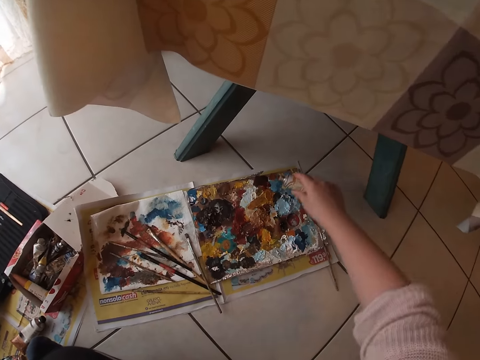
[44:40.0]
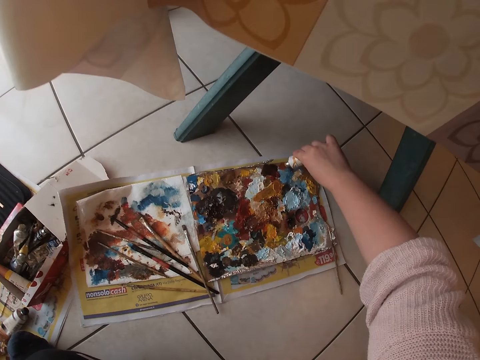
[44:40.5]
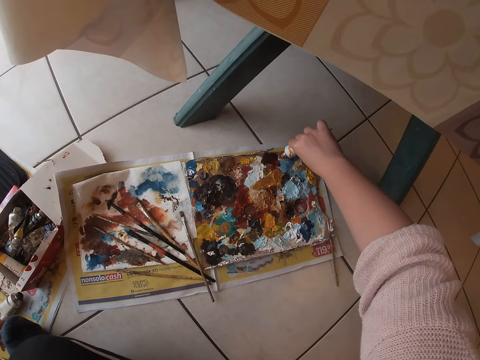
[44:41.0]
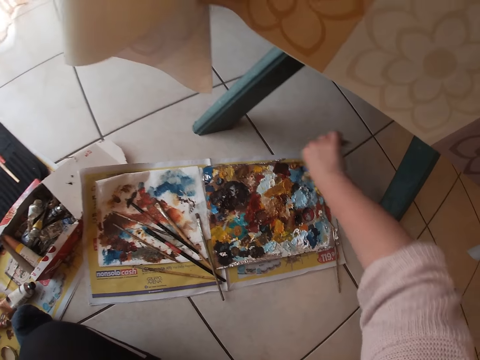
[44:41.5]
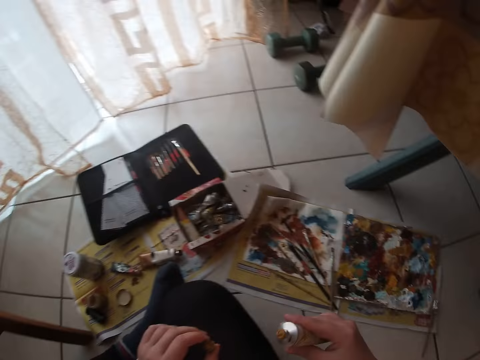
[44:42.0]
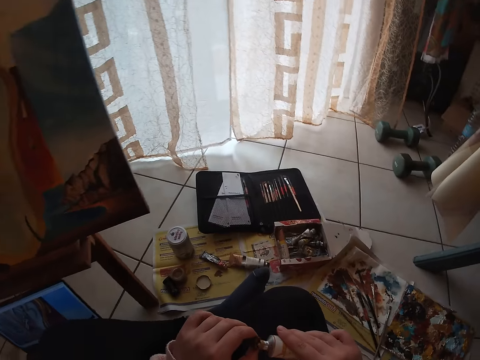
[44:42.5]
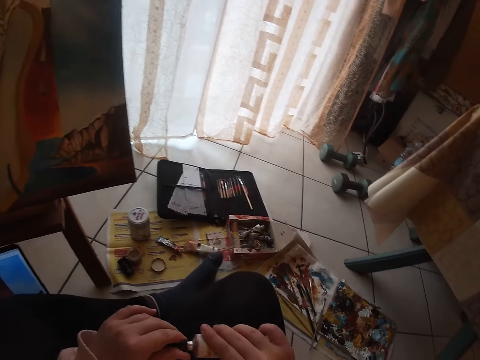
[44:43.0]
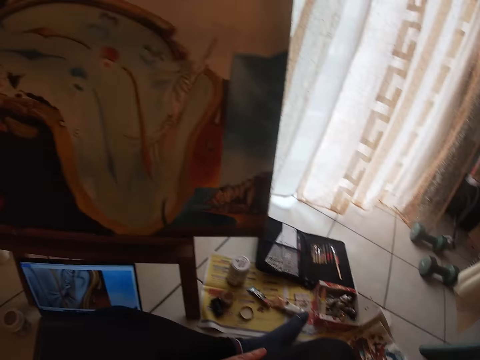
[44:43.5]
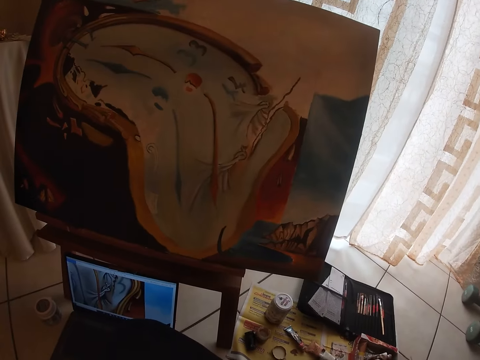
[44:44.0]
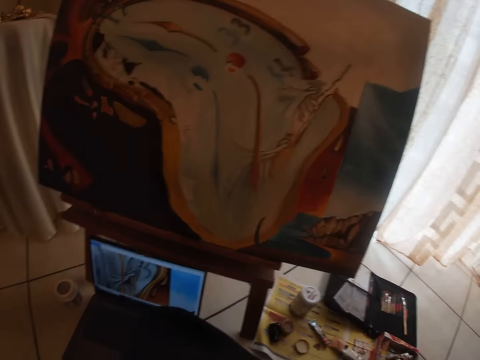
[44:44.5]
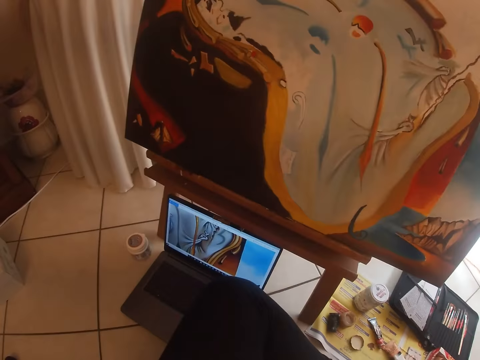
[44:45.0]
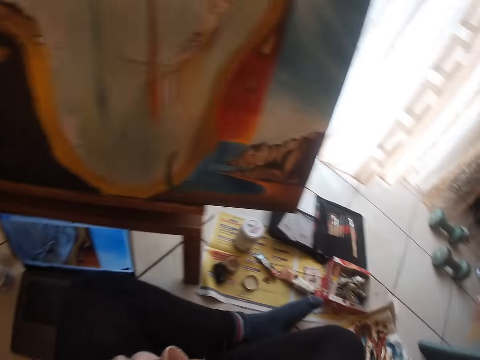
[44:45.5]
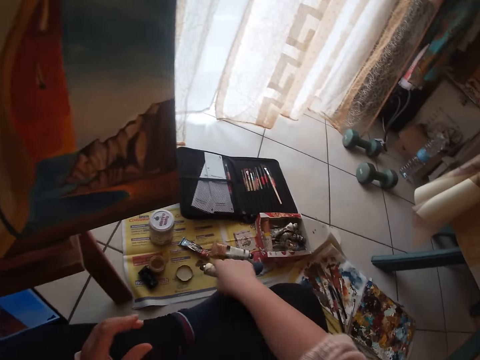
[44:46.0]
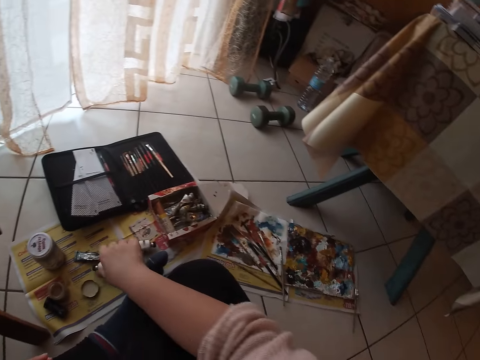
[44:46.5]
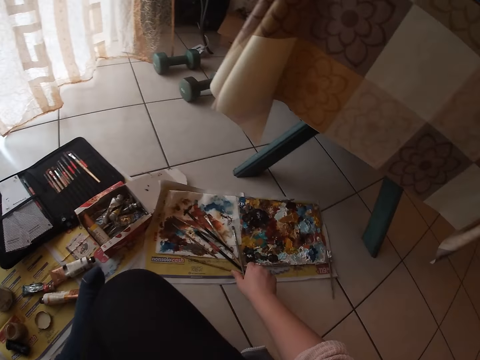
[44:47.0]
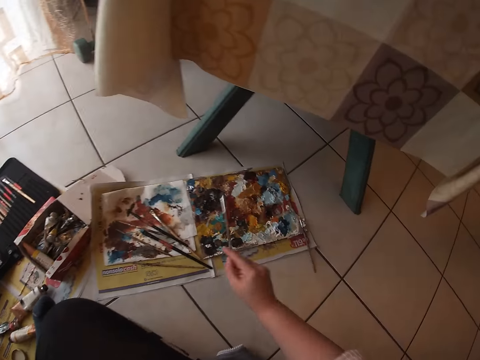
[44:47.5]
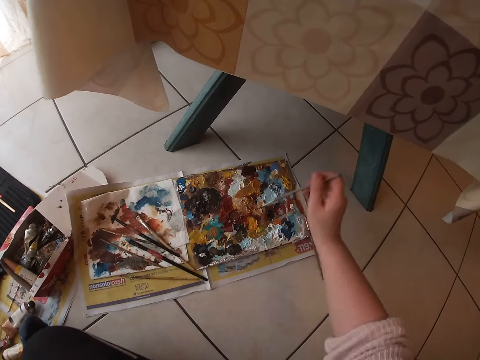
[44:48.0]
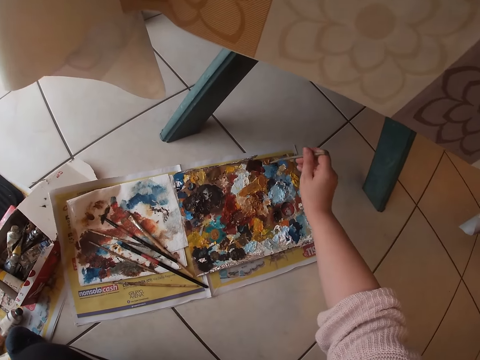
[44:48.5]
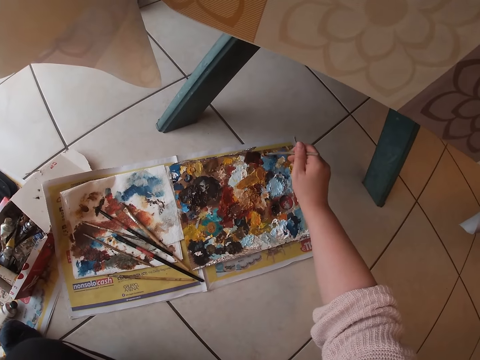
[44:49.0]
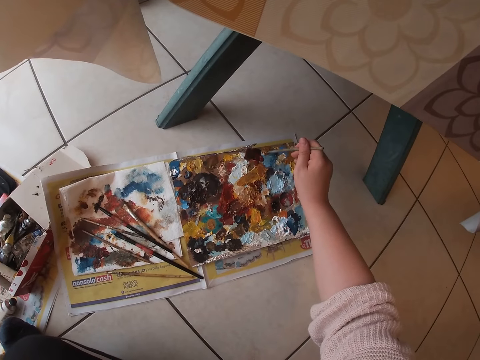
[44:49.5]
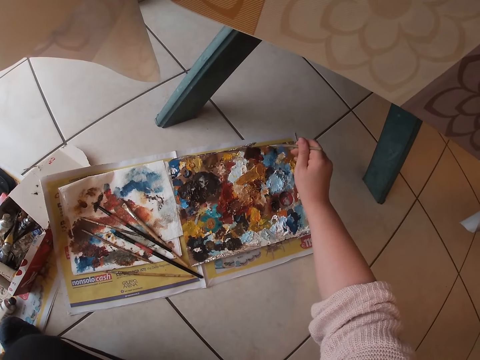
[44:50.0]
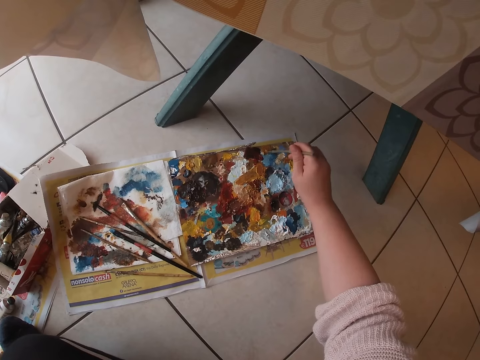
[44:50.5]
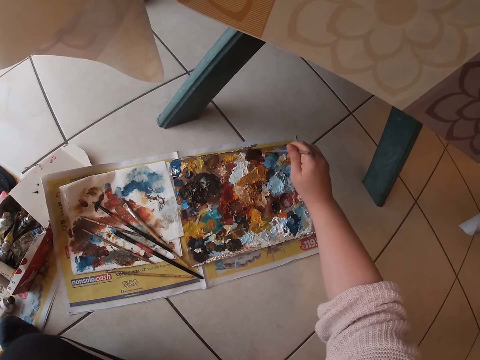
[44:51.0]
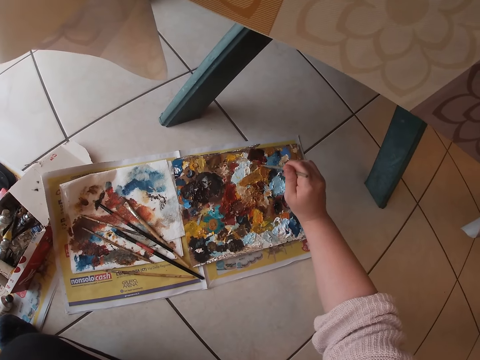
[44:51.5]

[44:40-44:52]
The camera wearer presses the tube of paint on the palettes. They close the tube of paint. They drop the tube of paint on the floor. They pick up the sable brush on the floor. They dab paint on the palettes with the sable brush.

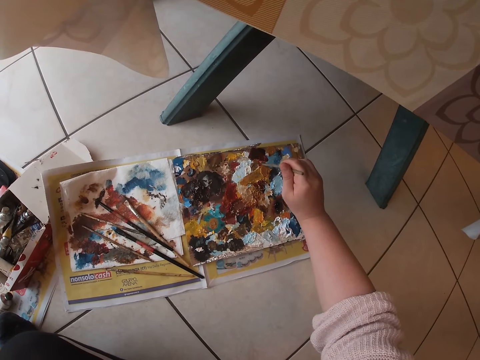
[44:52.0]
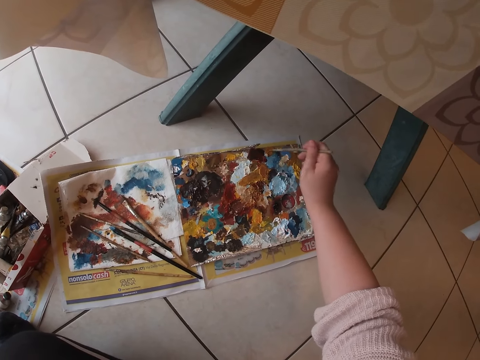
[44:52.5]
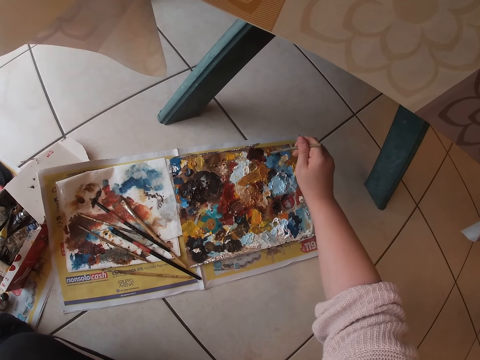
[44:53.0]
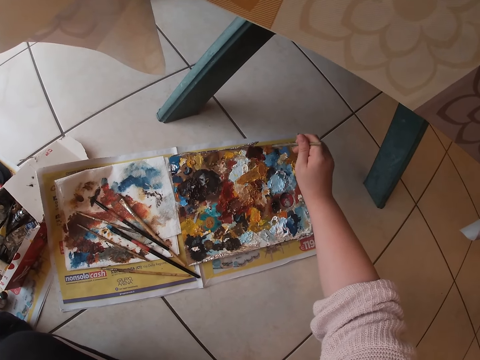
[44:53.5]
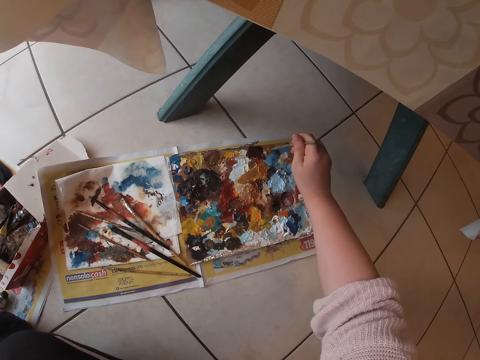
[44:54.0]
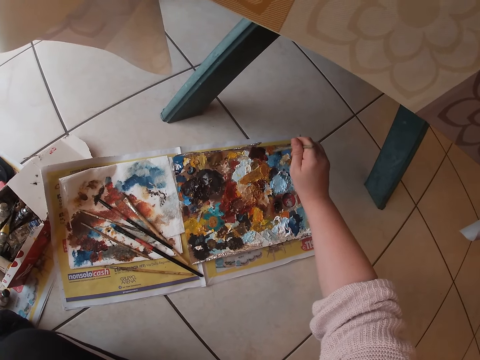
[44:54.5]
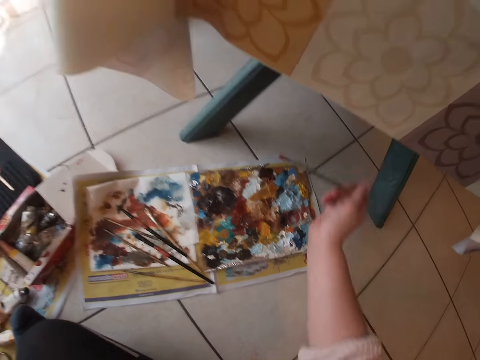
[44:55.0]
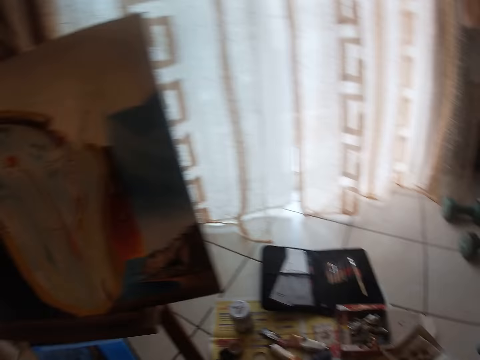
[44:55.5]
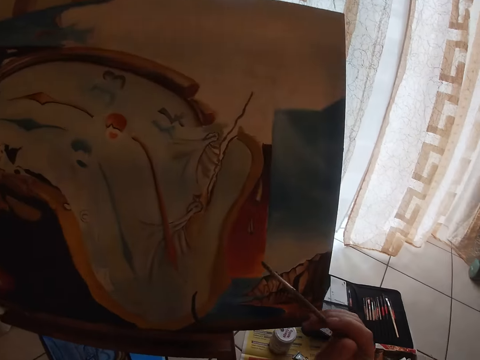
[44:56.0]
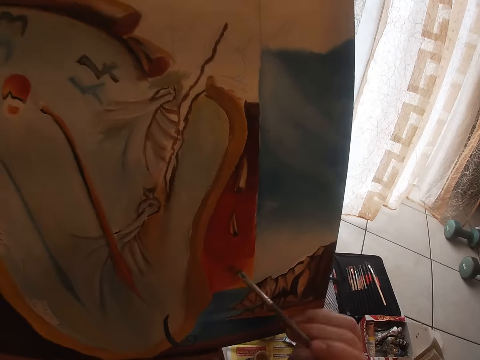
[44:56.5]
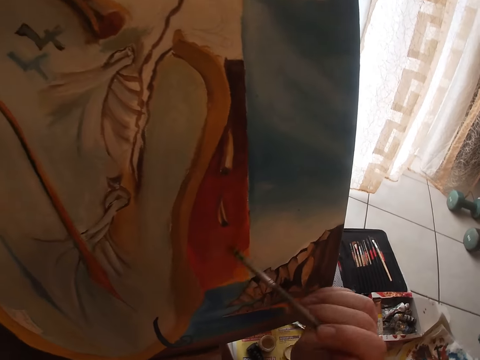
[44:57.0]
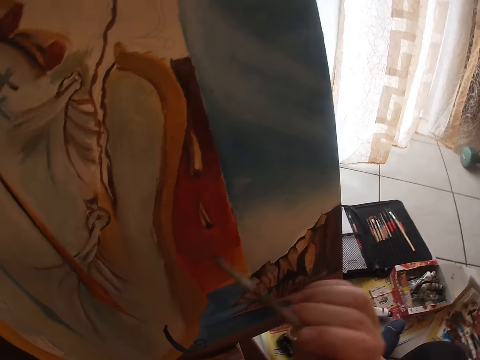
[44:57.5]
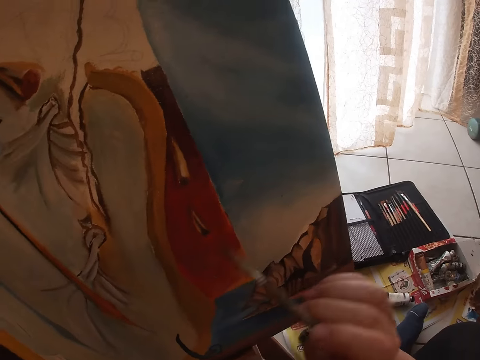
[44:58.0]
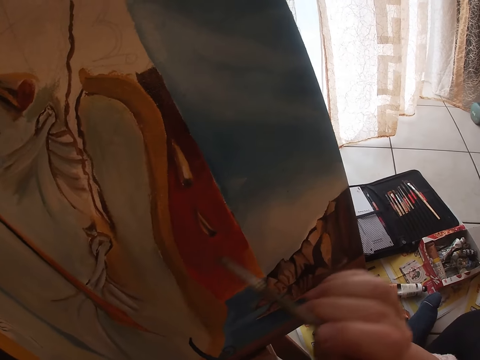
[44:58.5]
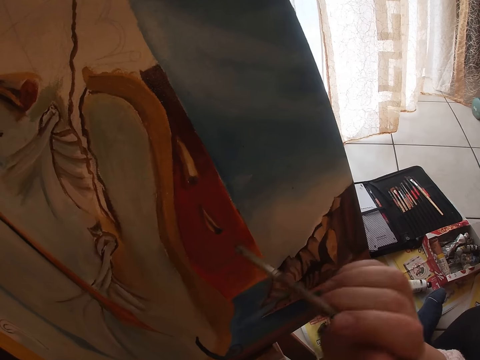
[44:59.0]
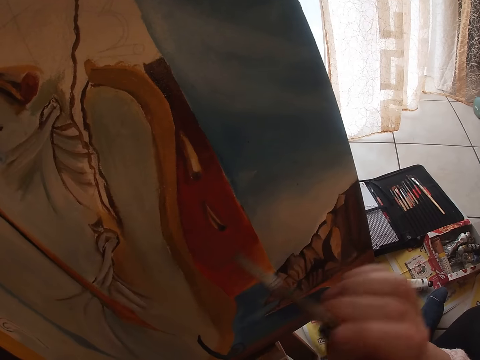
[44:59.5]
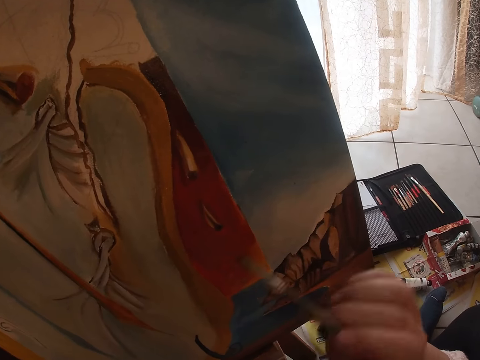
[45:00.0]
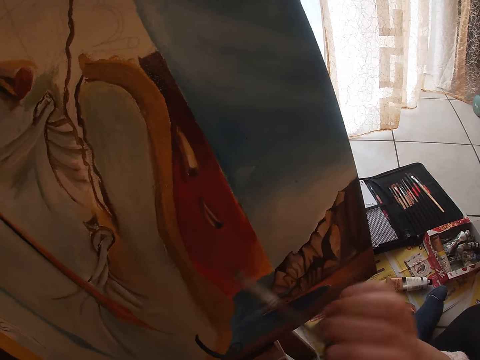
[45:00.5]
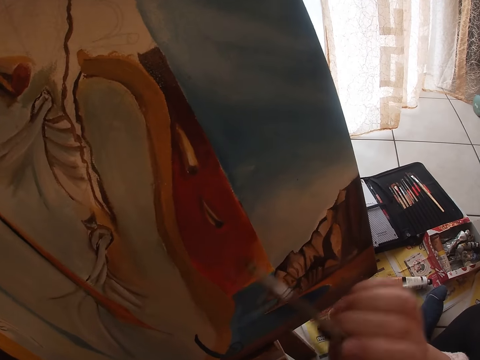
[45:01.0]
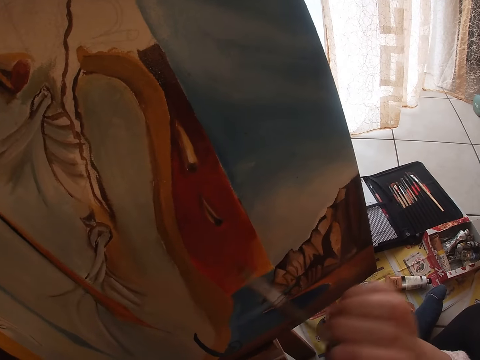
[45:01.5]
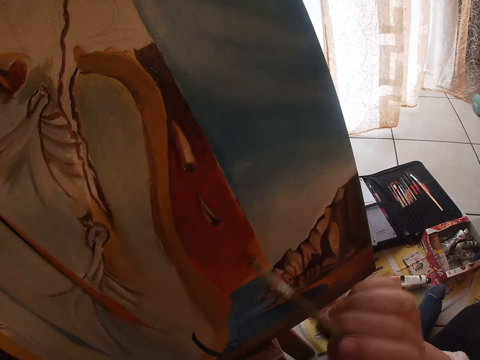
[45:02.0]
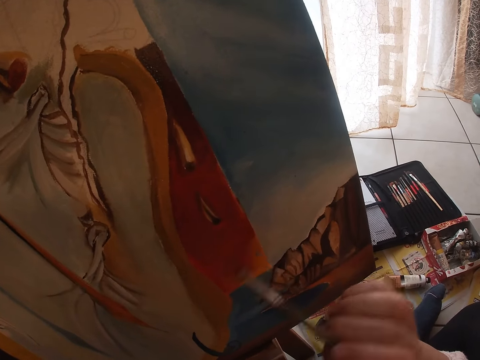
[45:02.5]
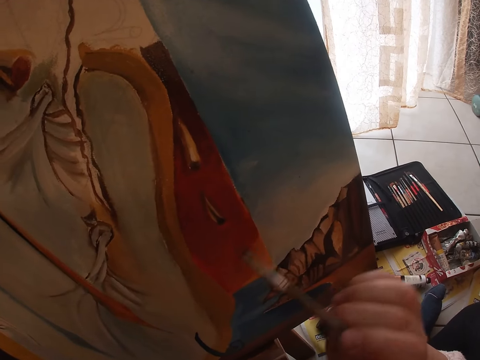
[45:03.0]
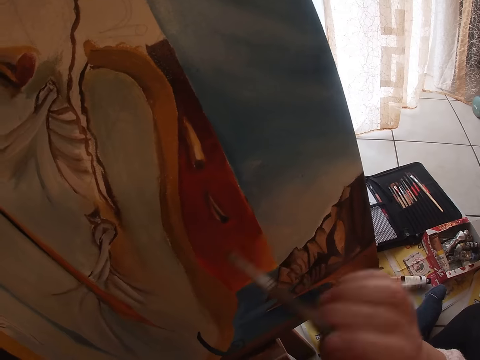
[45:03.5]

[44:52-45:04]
The camera wearer takes the paint on the paint palette. They paint the drawing board with the drawing brush.

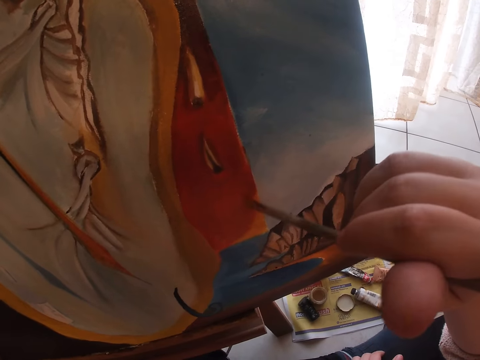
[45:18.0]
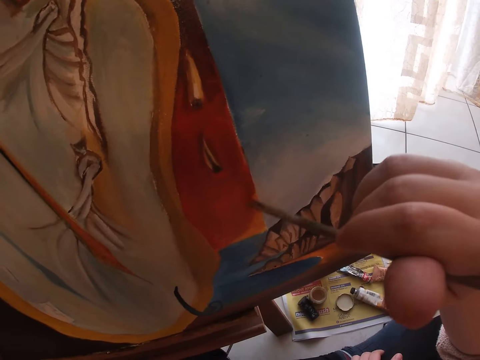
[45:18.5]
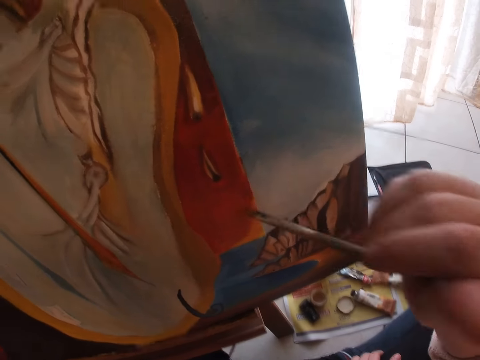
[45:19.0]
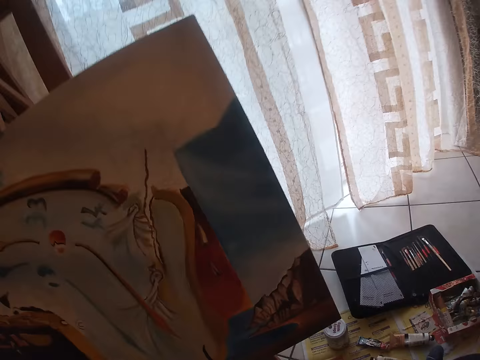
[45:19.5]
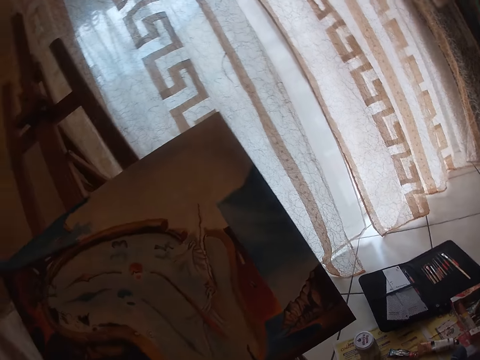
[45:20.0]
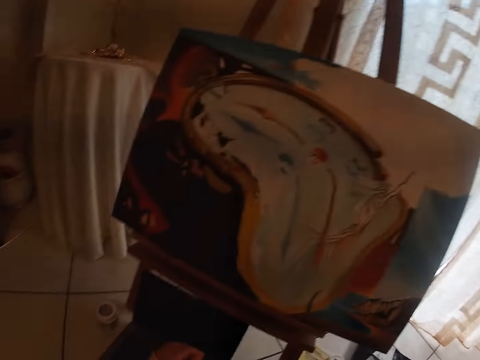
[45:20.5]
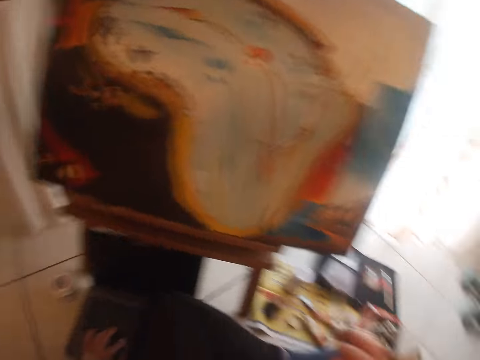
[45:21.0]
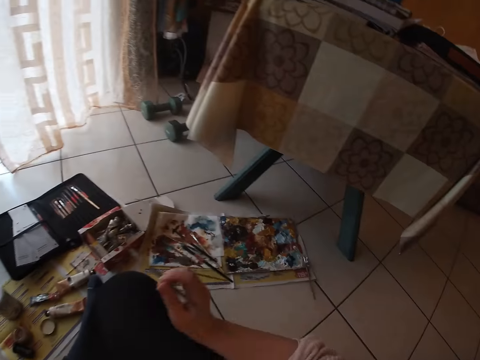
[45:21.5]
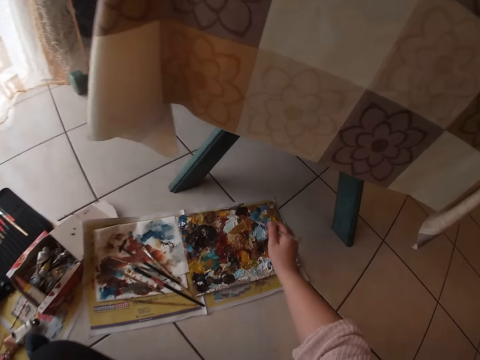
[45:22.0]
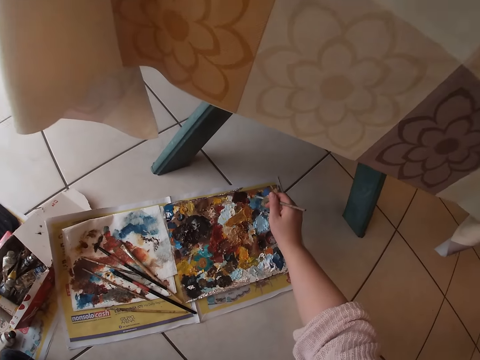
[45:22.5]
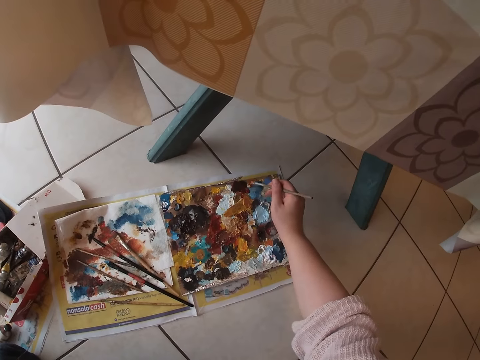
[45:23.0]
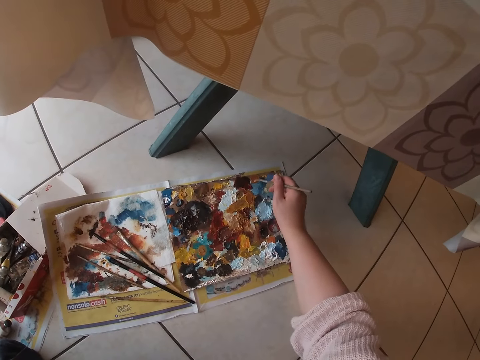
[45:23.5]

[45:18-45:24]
The camera wearer removes the brush from the painting. They look around the room. They scoop some paint from the paint palette. They rub the brush on the colour palette on the floor.
